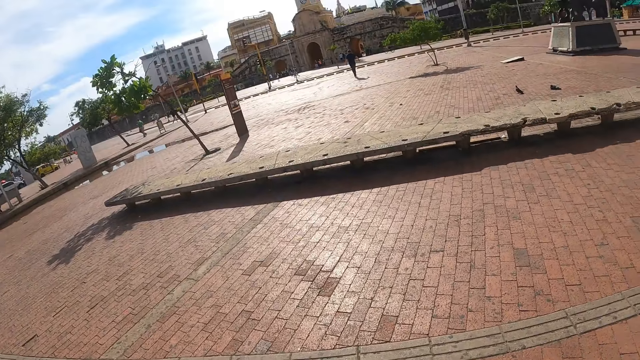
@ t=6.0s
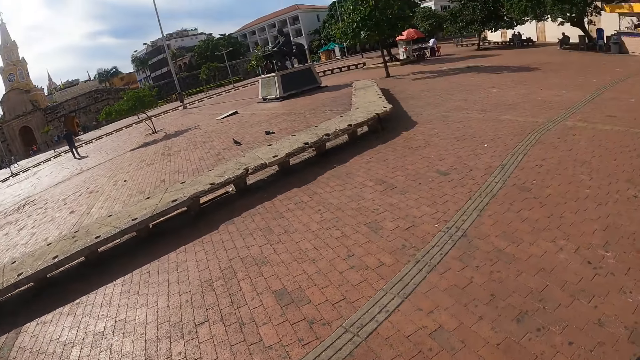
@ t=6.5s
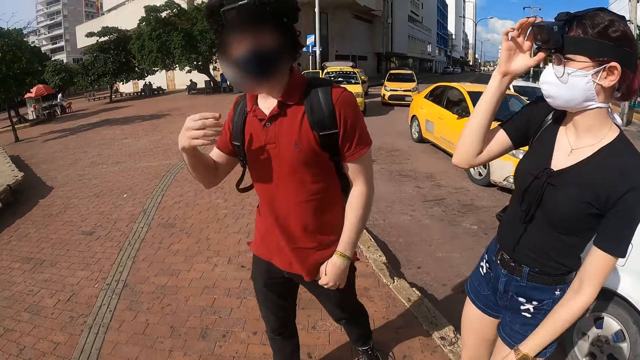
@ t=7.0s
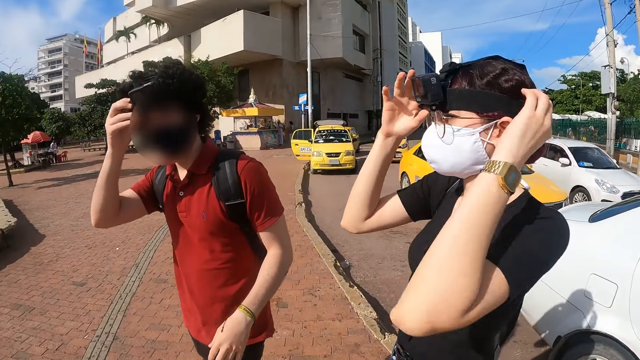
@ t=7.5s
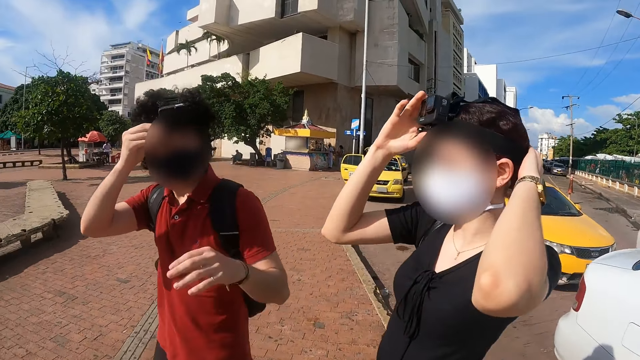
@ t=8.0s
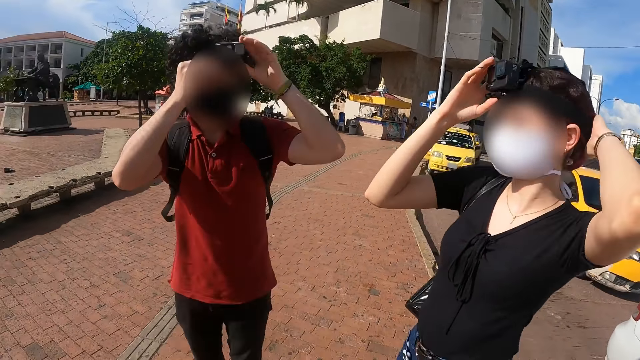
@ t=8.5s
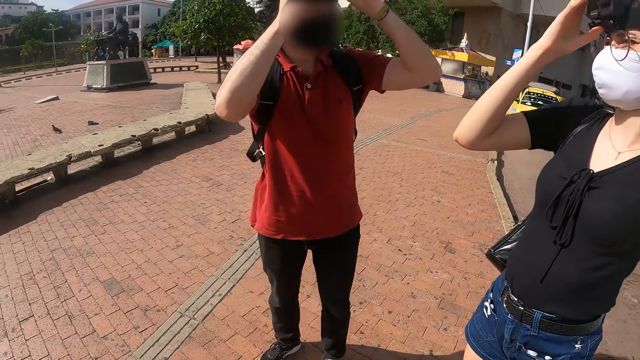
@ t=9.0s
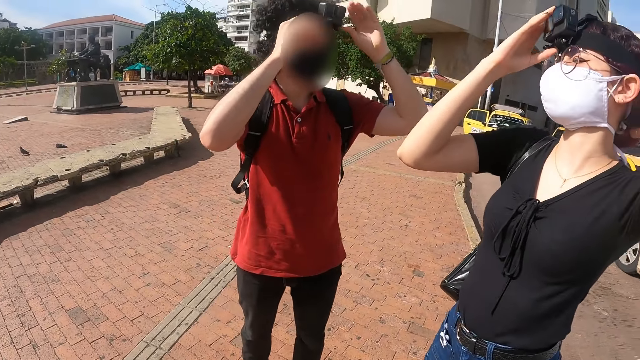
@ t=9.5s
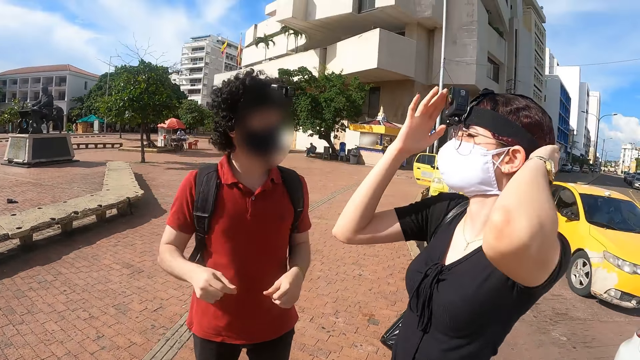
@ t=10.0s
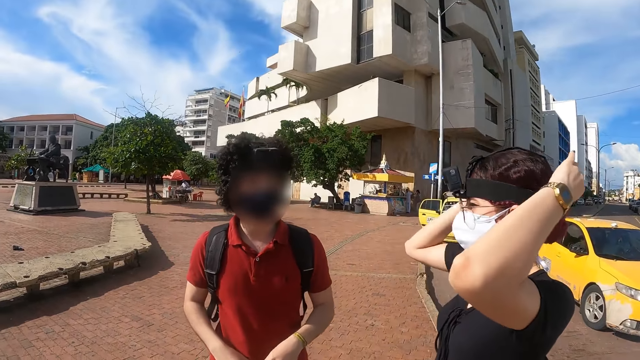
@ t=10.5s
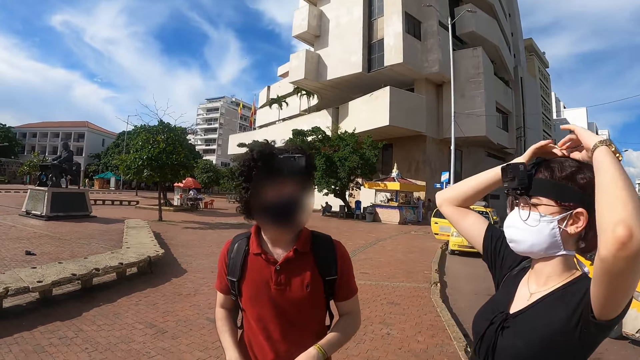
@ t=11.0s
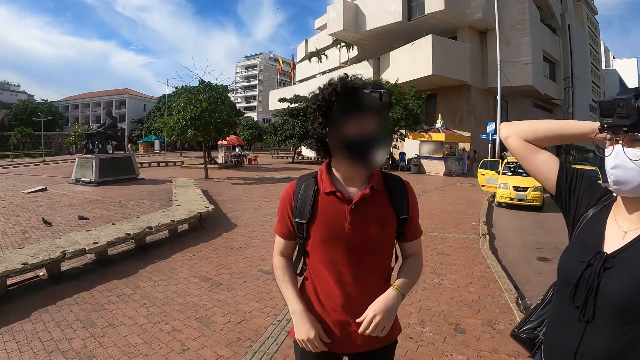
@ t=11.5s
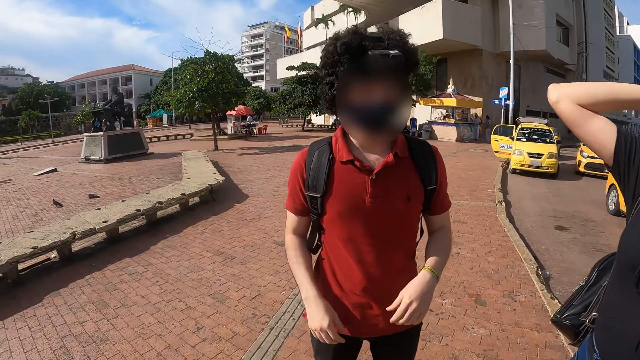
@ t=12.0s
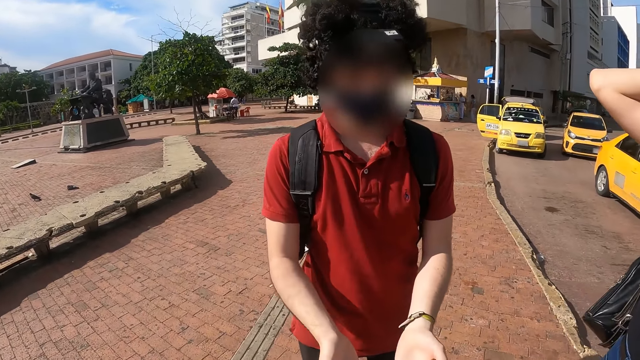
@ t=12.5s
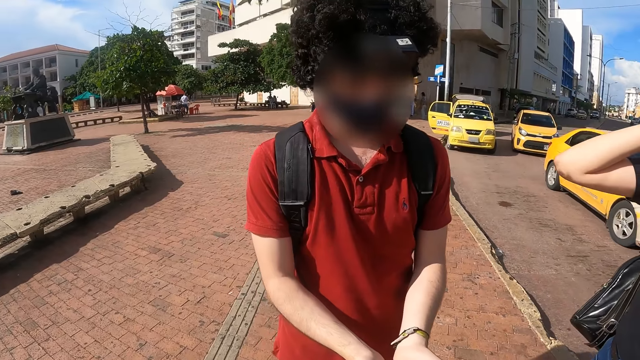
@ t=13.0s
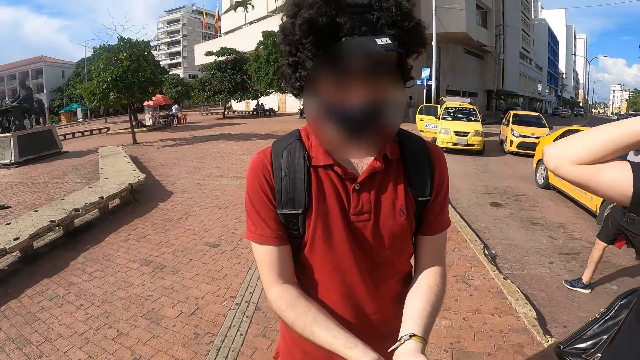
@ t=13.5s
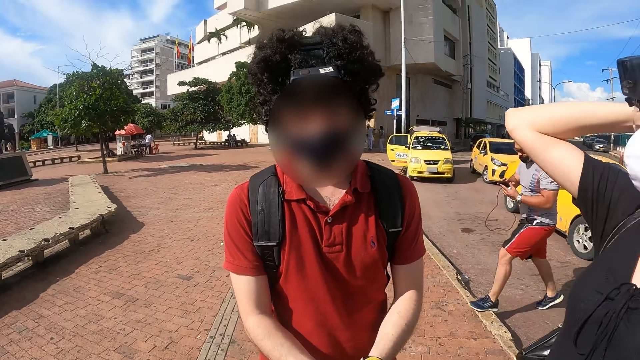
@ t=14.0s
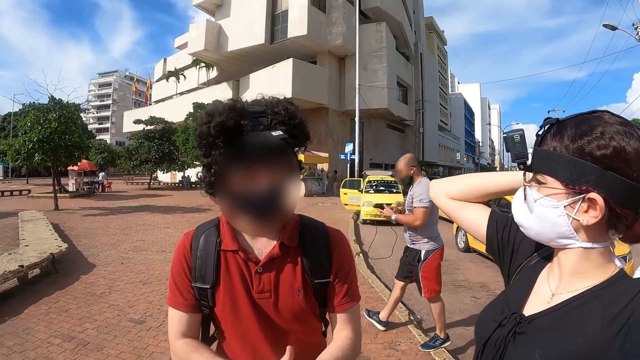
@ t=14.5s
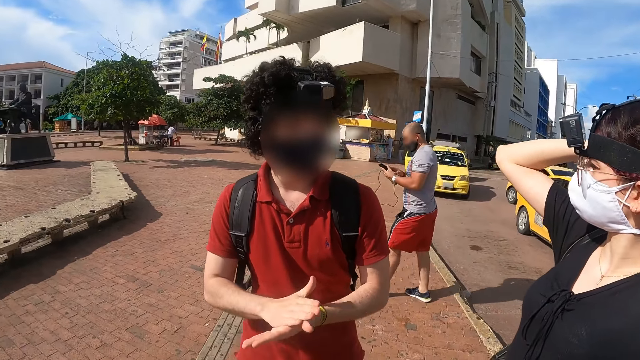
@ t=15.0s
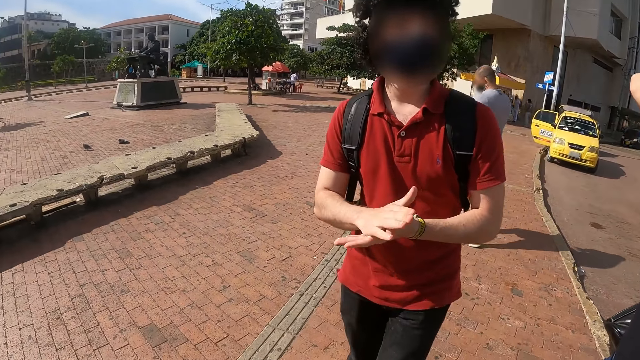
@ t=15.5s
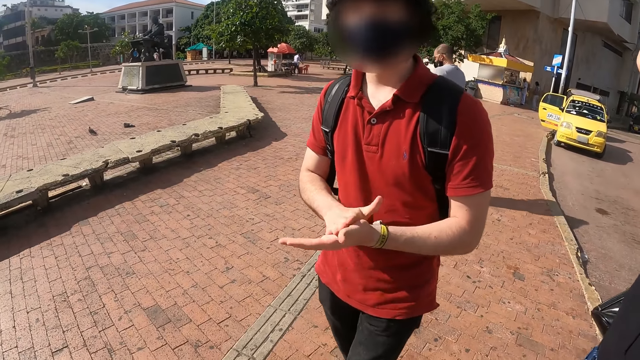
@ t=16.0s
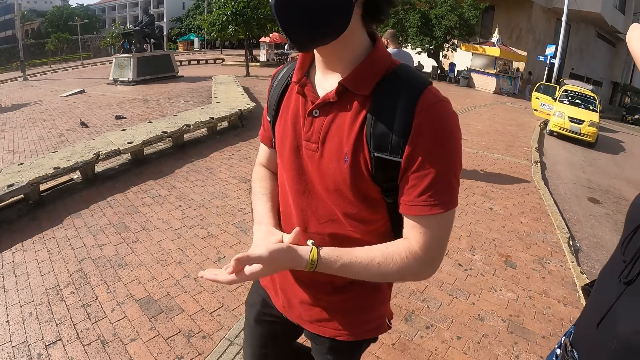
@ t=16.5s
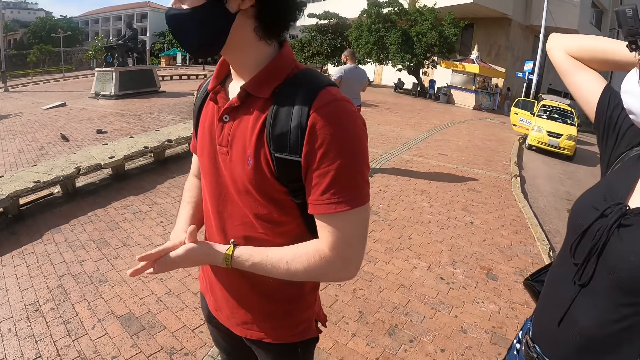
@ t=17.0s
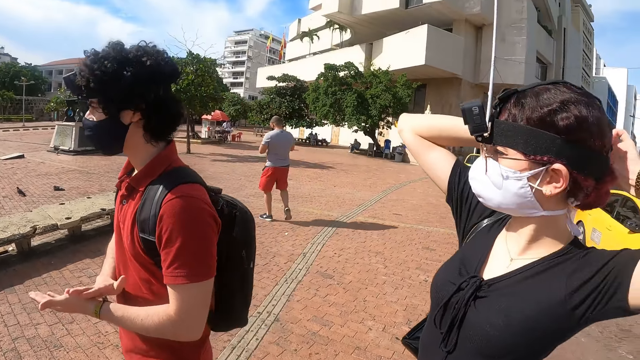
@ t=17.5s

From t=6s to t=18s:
The camera wearer looks around. They interact with a man and a woman. They sanitize a person.

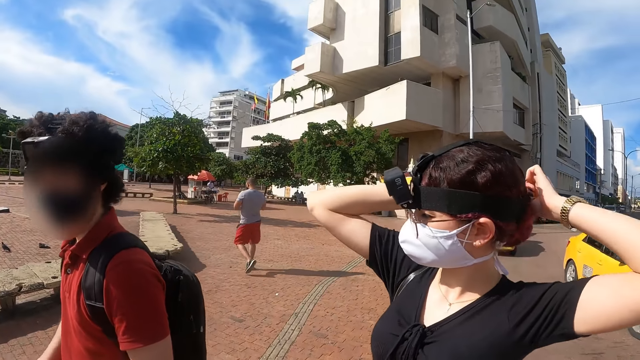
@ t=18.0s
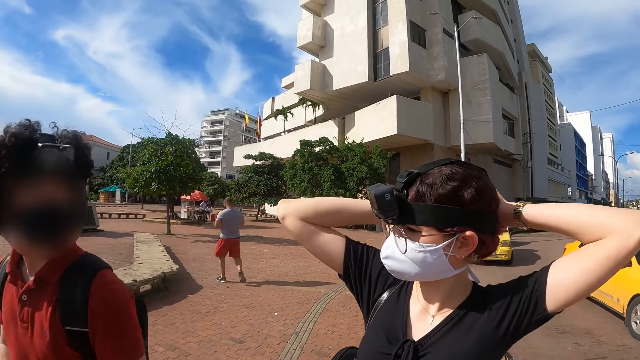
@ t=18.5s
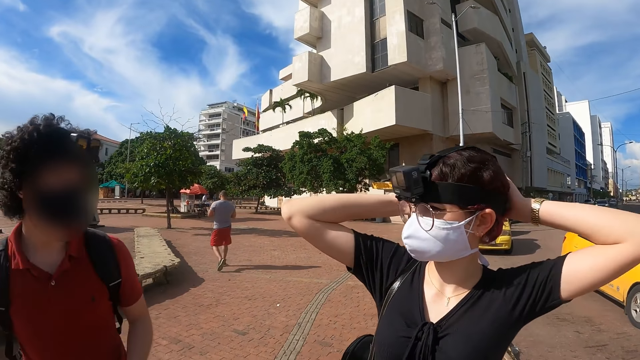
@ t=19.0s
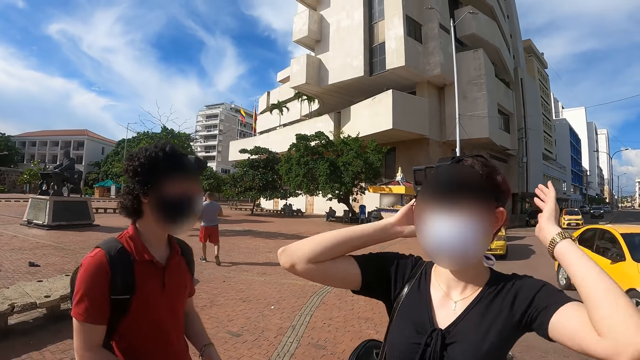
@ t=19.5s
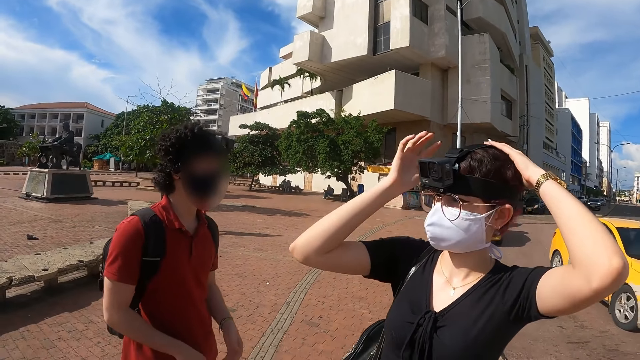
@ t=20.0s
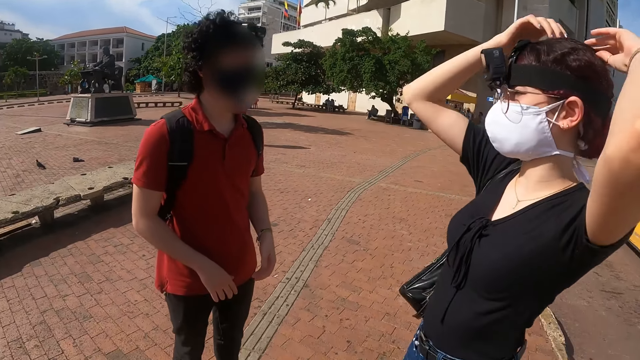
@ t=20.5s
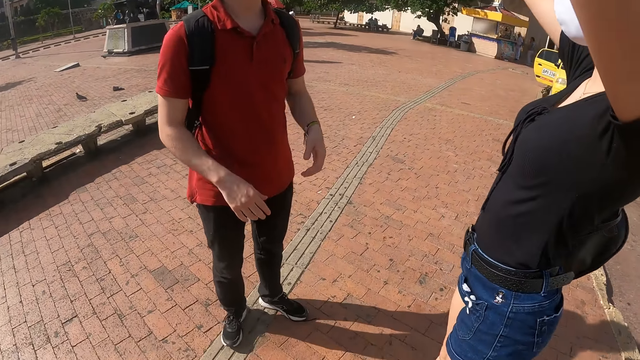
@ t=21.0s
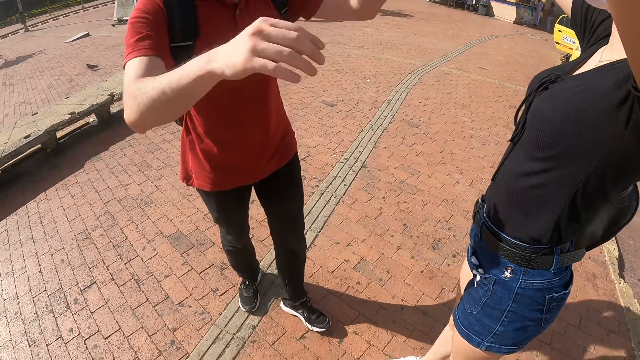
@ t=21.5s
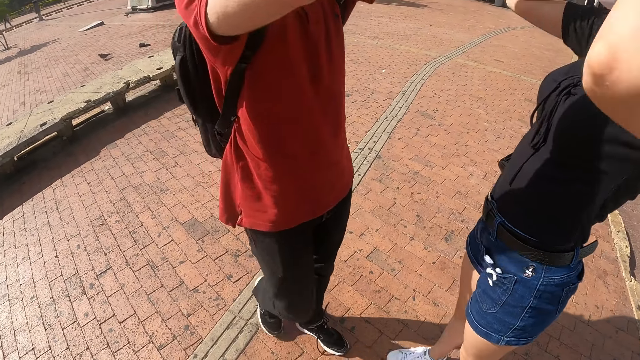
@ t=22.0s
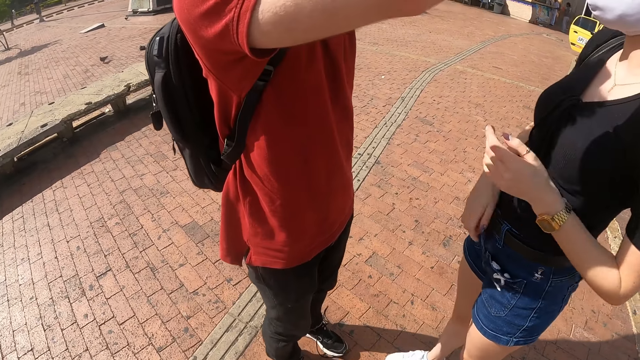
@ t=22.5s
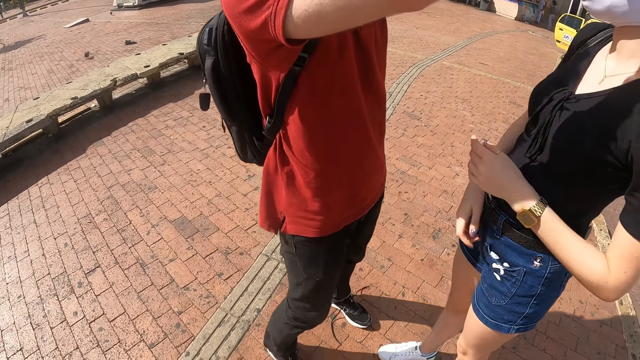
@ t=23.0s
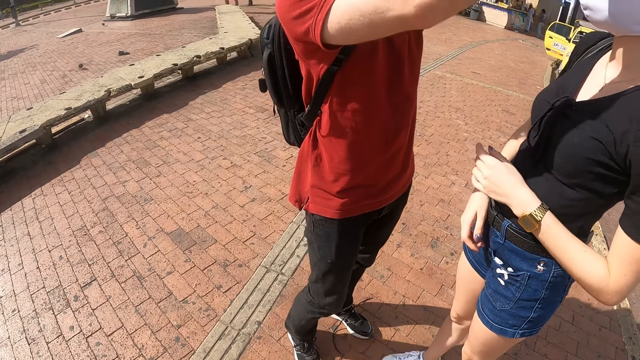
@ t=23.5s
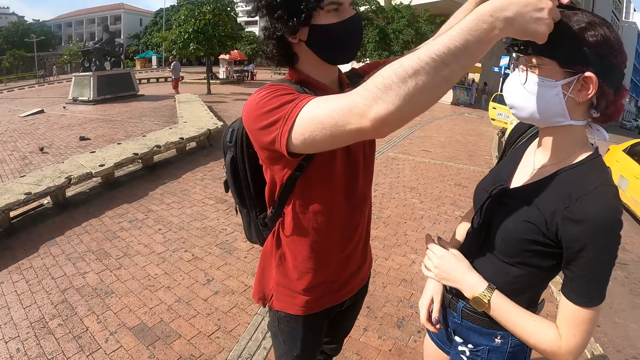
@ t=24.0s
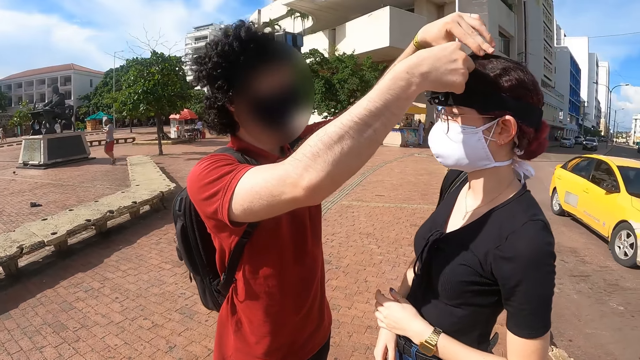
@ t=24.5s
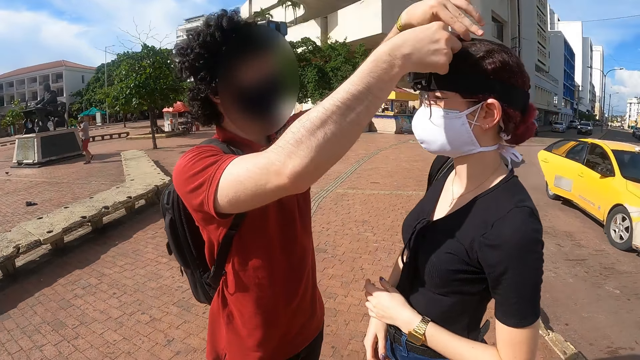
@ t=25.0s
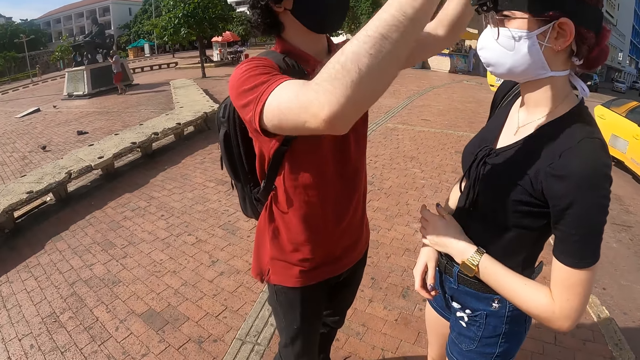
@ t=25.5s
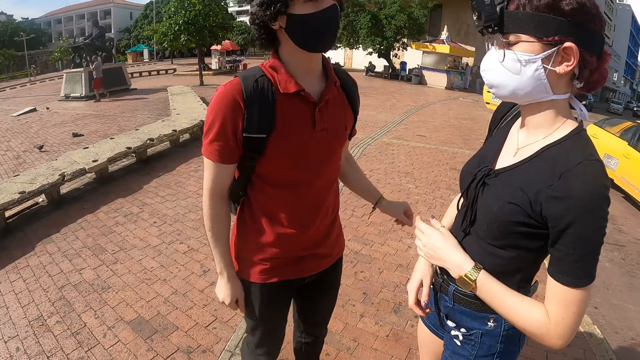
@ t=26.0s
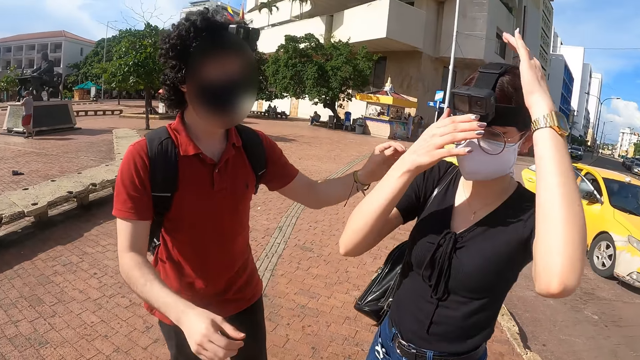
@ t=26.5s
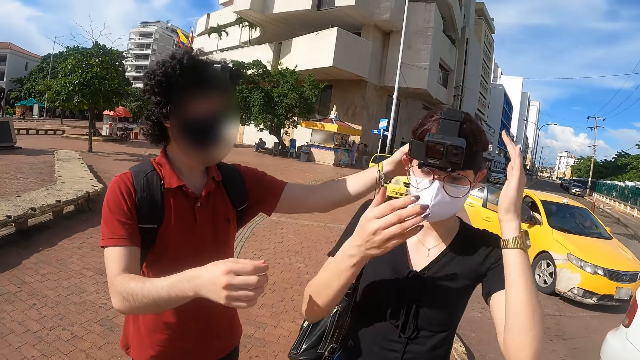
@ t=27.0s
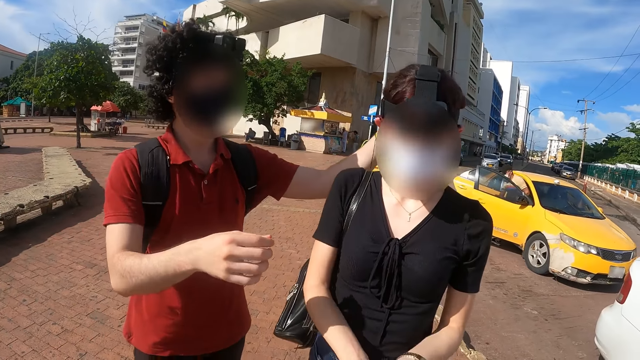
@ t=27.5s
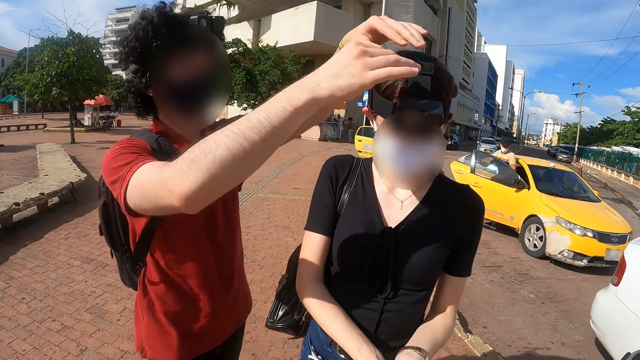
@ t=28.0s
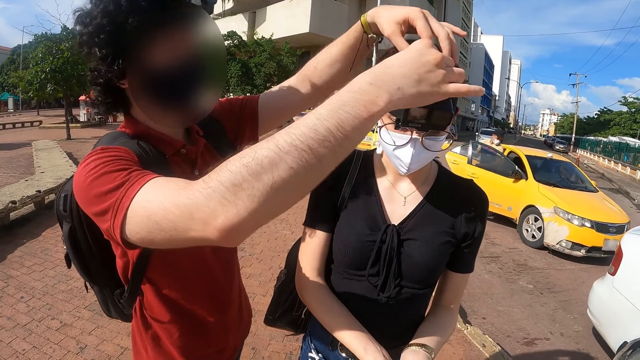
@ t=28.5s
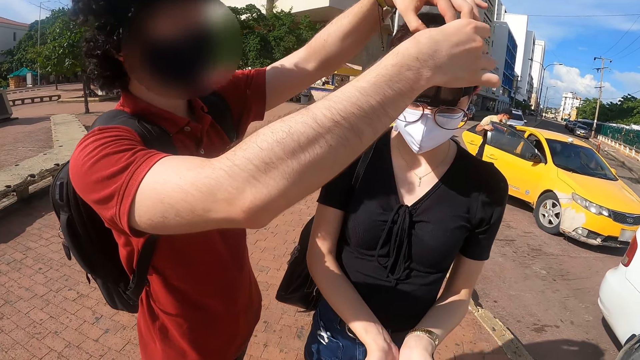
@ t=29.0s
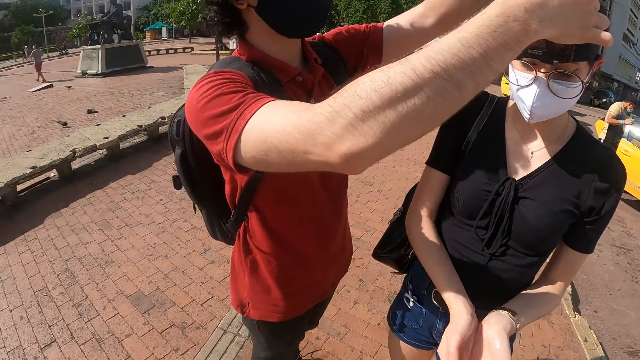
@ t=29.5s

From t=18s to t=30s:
The camera wearer sanitizes a person.
